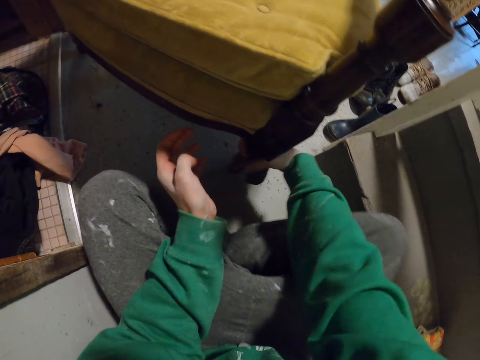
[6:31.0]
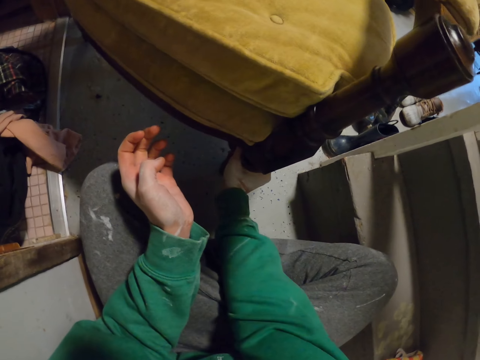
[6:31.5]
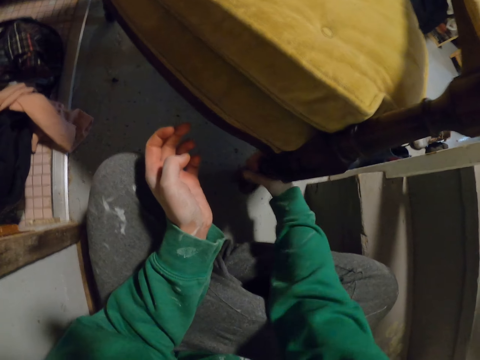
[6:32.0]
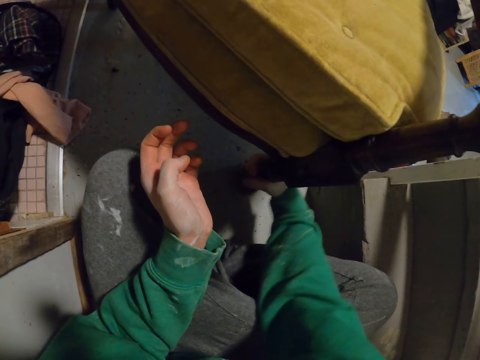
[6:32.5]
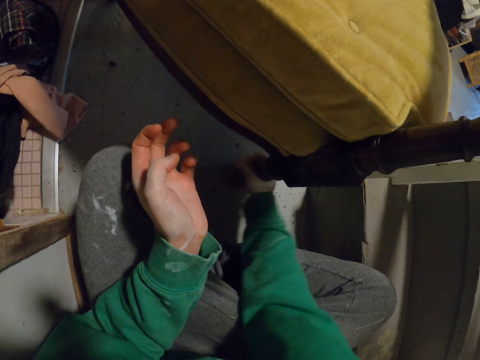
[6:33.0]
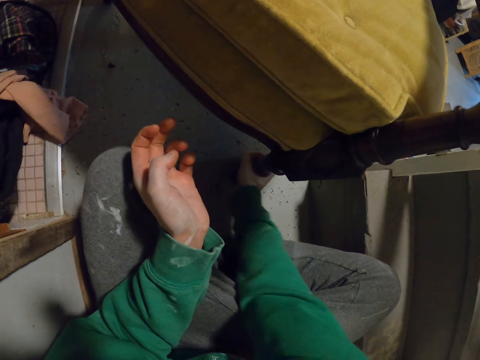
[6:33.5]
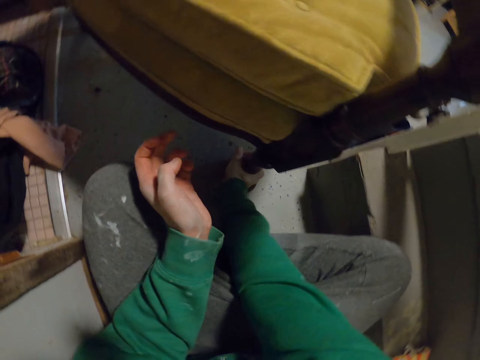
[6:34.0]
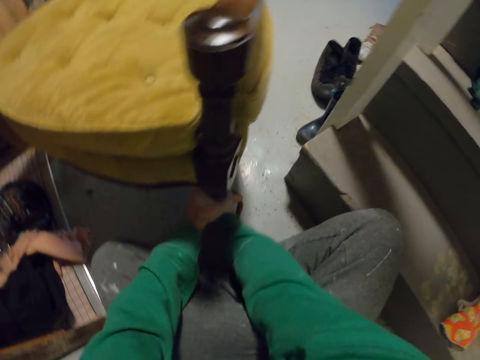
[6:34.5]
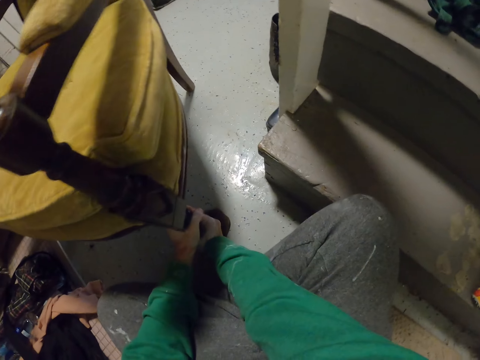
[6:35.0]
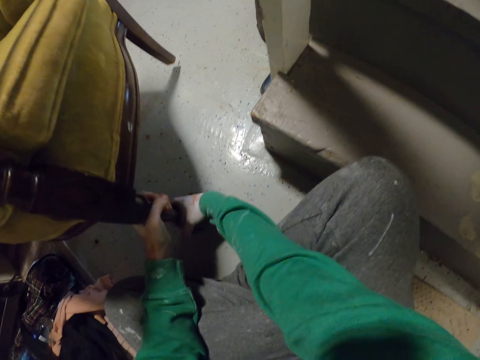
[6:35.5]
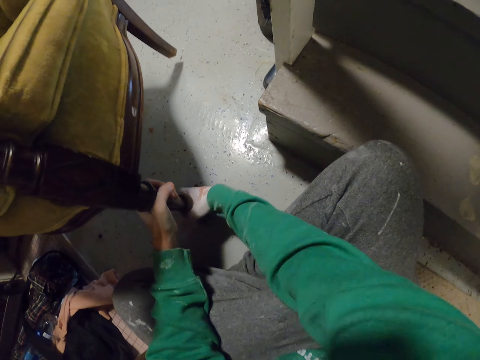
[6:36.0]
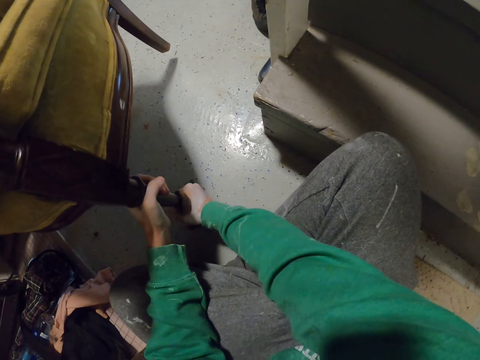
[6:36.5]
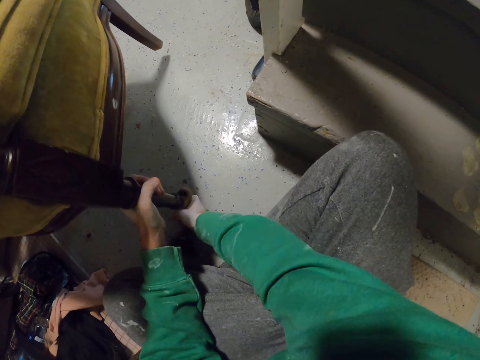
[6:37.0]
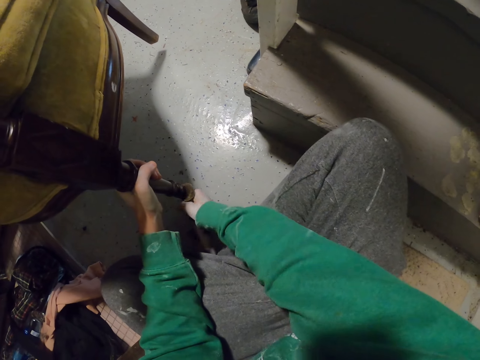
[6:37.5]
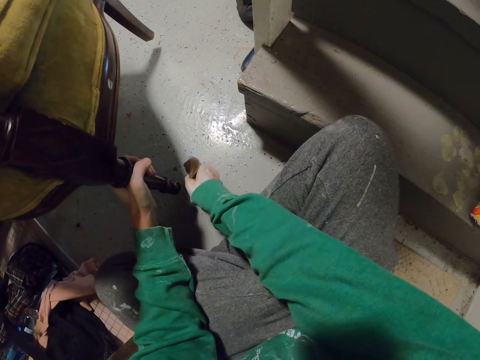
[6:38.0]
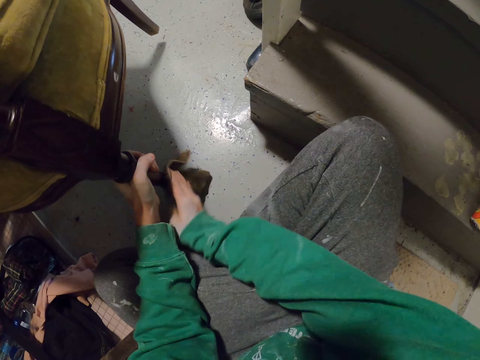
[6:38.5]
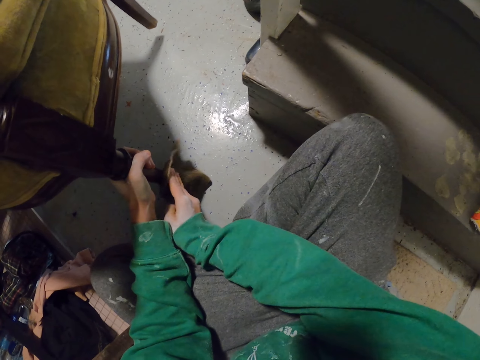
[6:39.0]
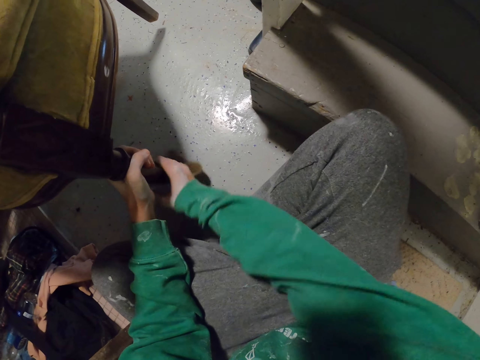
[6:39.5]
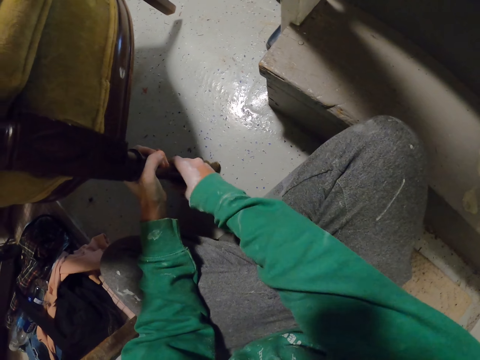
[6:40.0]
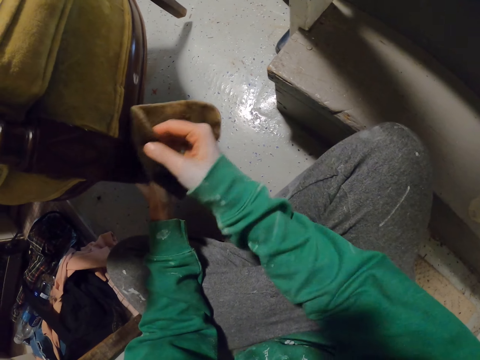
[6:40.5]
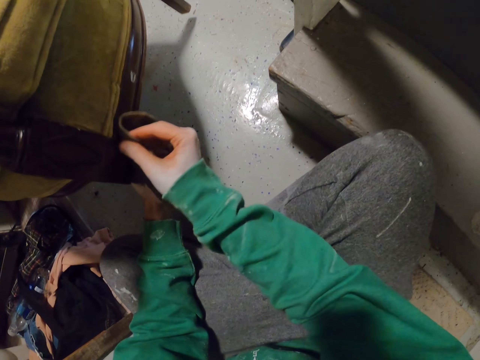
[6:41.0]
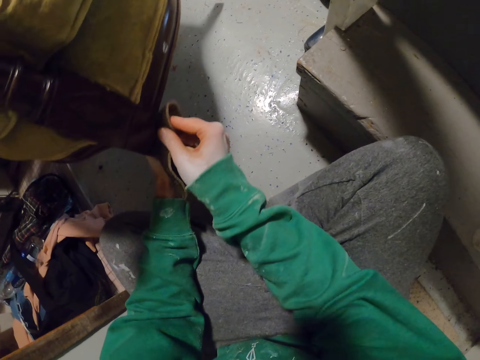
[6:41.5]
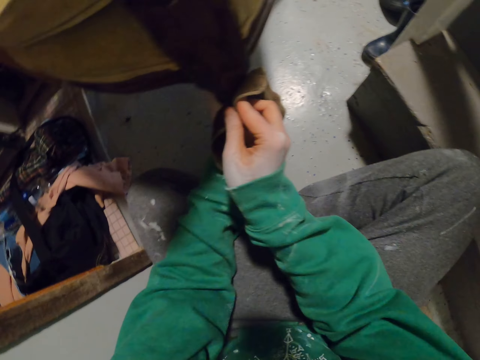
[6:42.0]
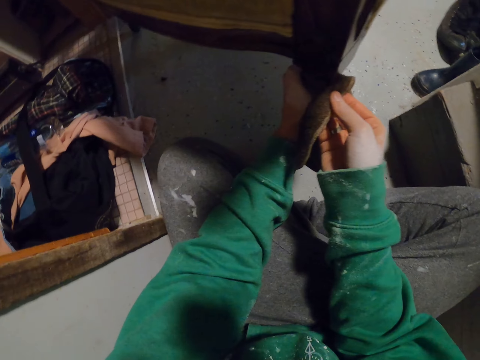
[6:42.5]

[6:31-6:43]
The camera wearer lifts the chair. They wipe the chair with the piece of cloth.

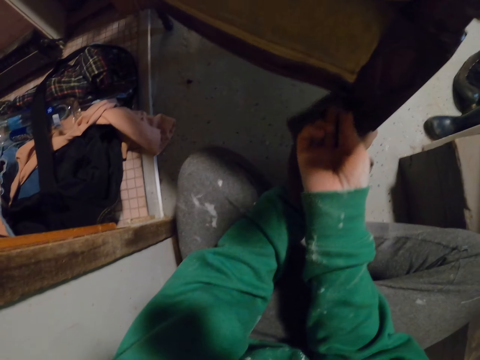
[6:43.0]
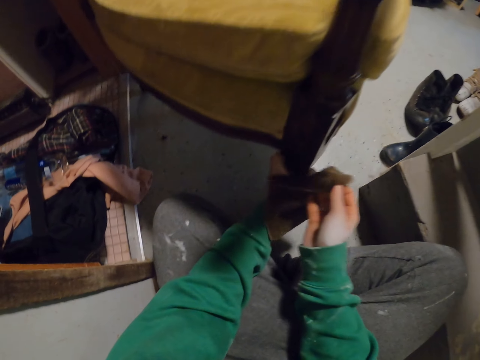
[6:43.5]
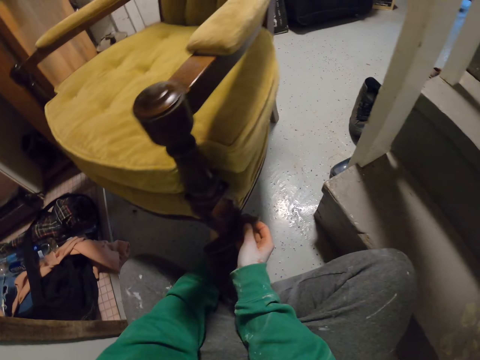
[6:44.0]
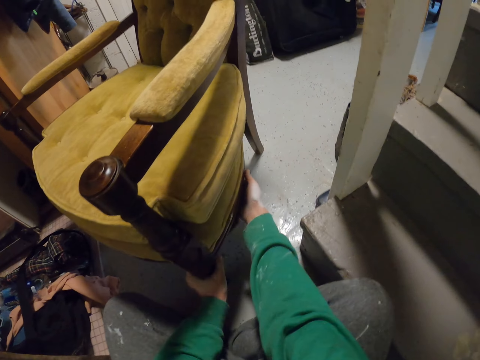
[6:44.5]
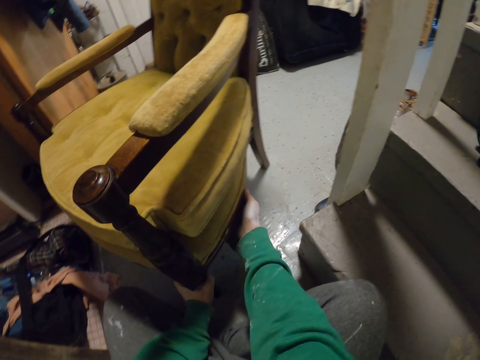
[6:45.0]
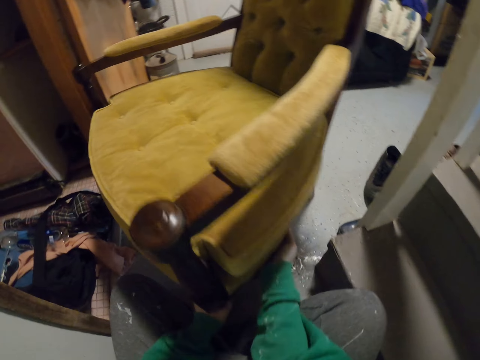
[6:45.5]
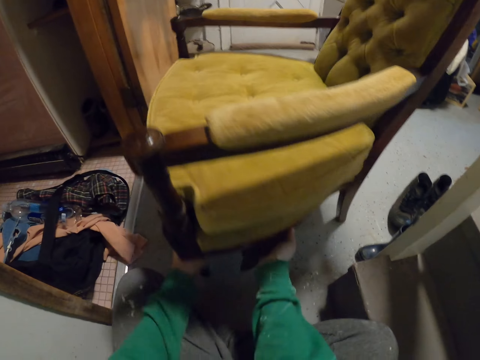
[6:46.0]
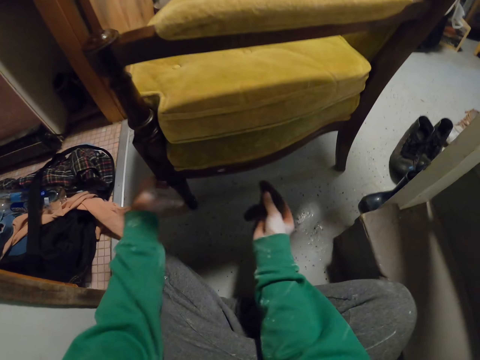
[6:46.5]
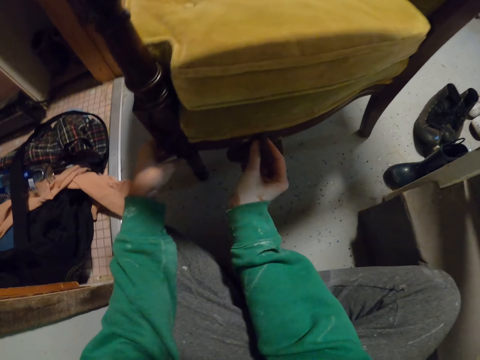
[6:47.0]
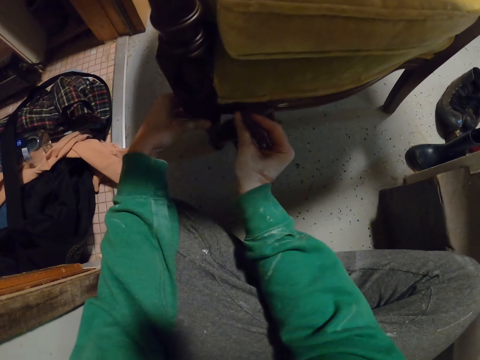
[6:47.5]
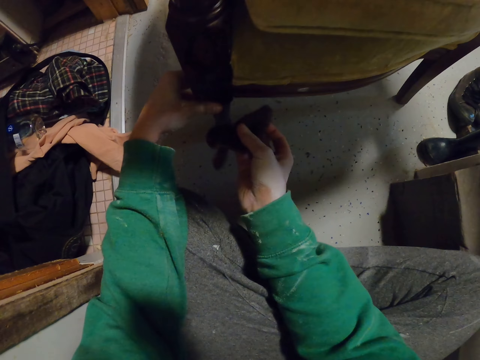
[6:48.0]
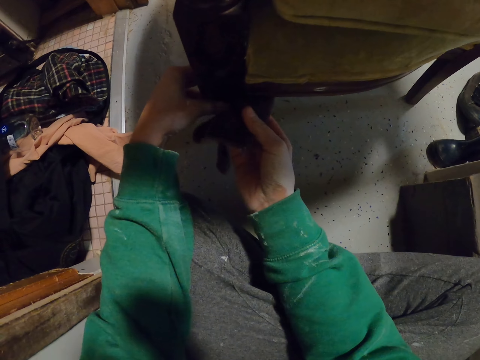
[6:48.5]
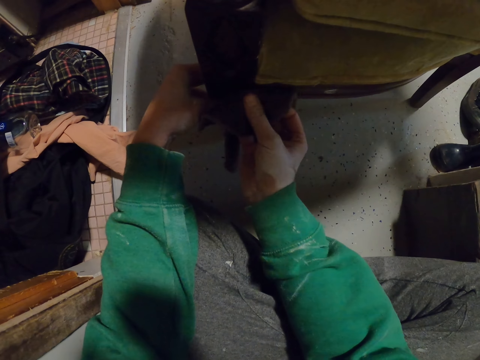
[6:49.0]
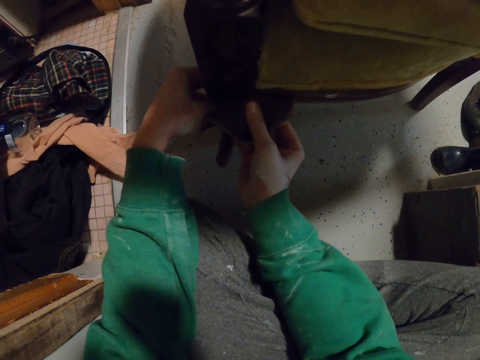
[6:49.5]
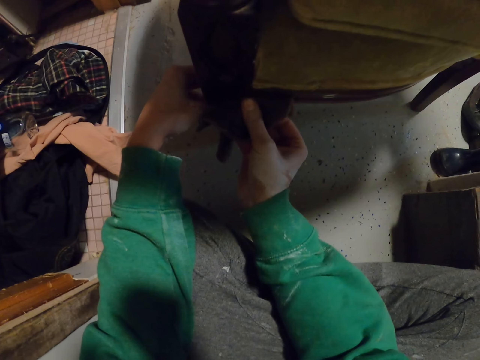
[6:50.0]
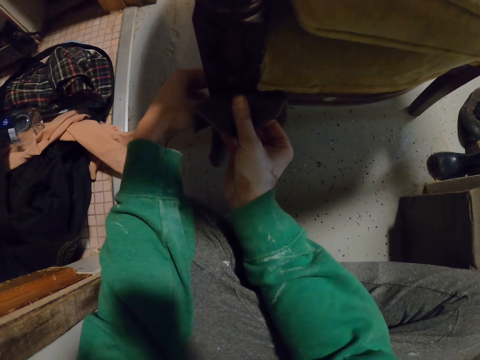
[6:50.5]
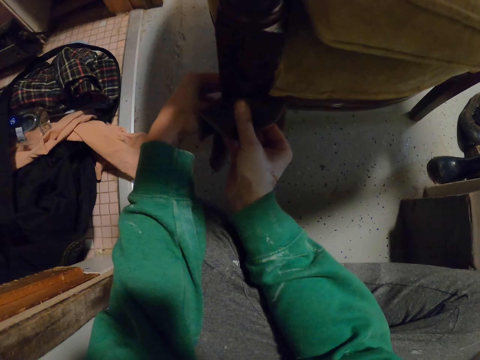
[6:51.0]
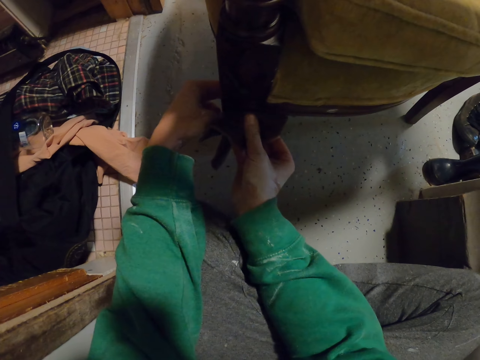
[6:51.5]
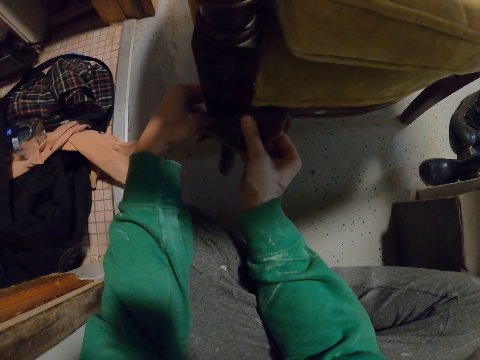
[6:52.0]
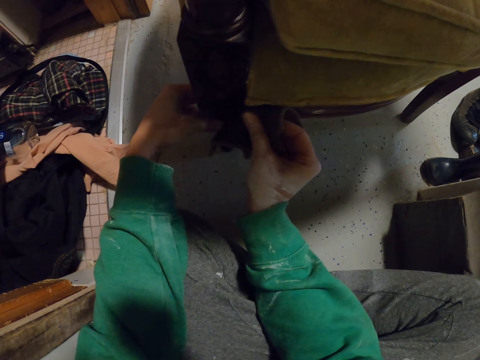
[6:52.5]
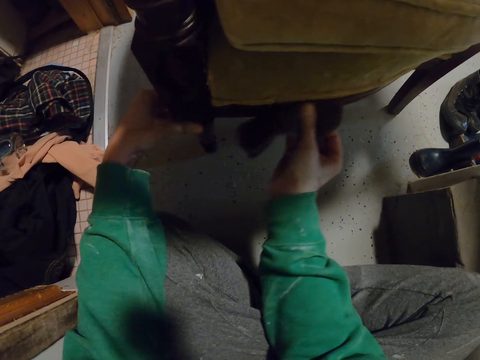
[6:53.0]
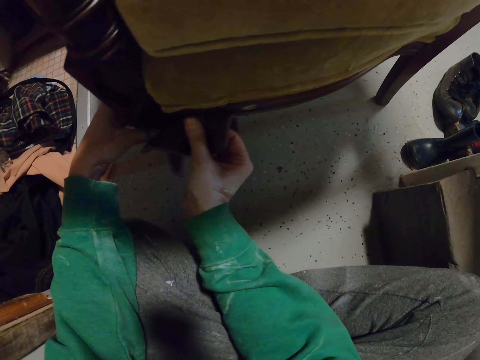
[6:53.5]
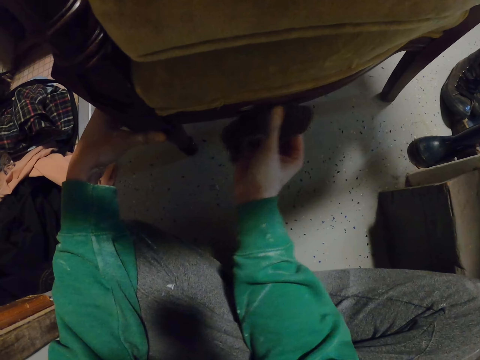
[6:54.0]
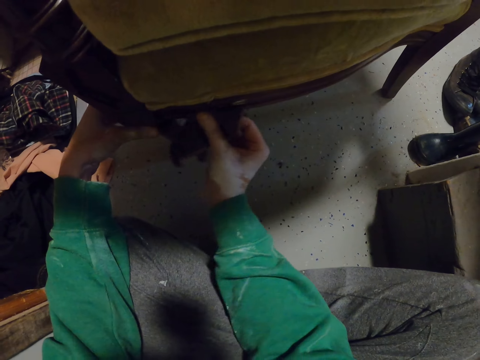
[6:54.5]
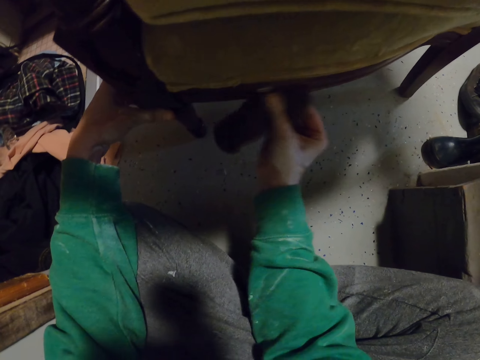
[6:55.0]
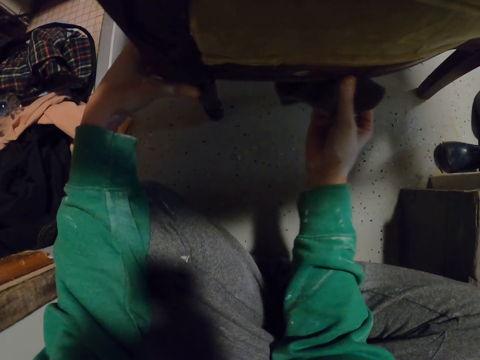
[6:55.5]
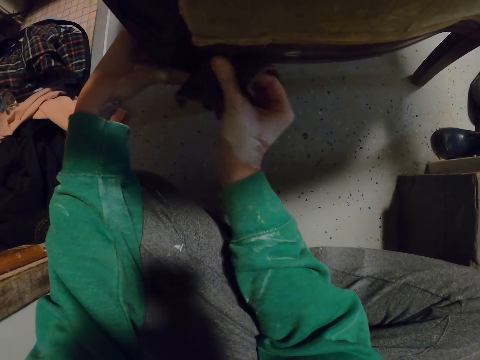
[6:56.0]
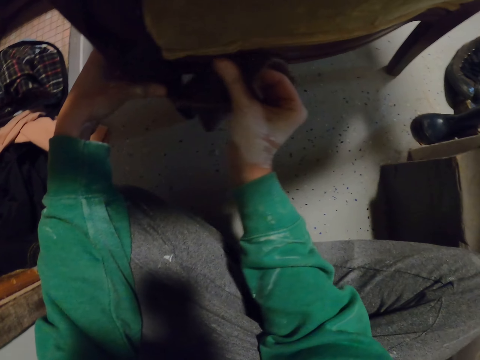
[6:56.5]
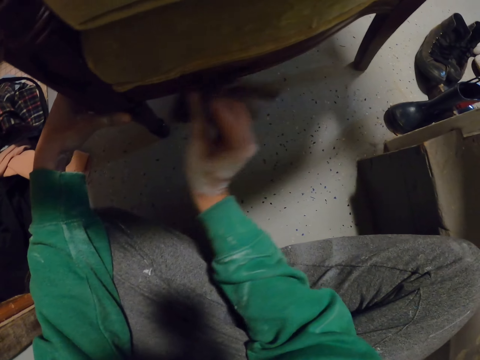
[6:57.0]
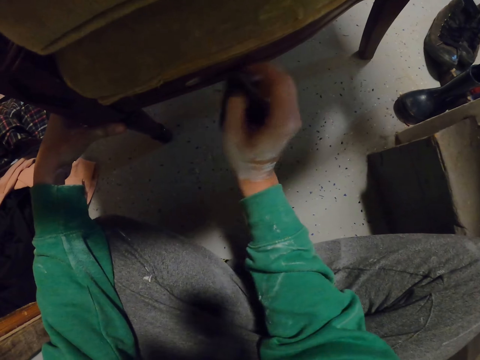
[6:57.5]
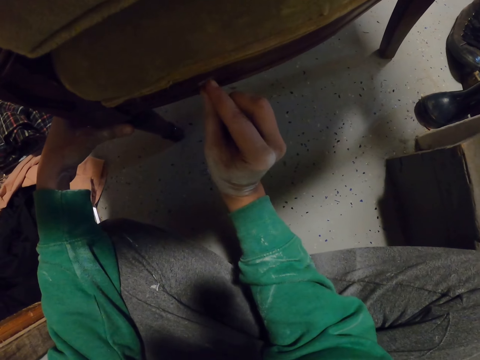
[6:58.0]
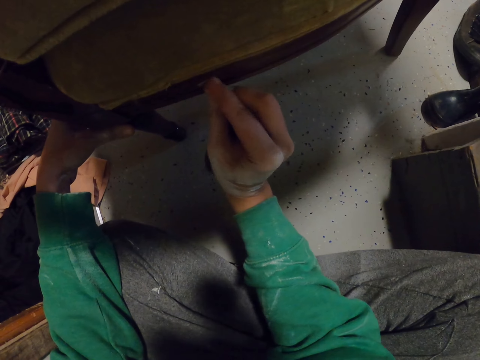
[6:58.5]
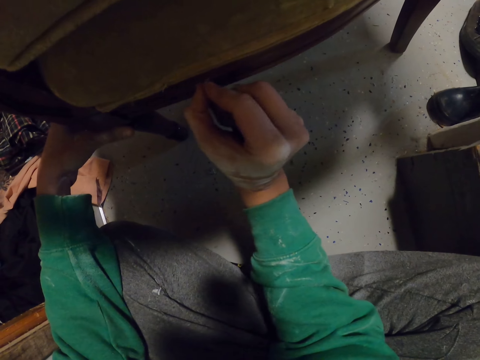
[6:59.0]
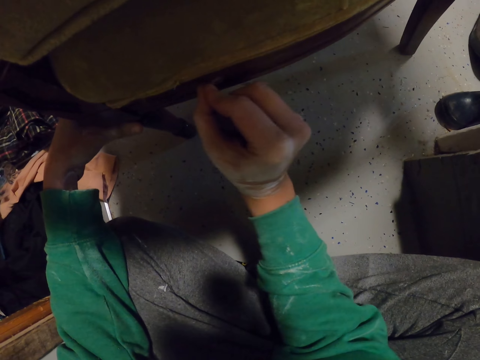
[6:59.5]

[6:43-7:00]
The camera wearer pulls a chair. They wipe the chair with the piece of cloth.
